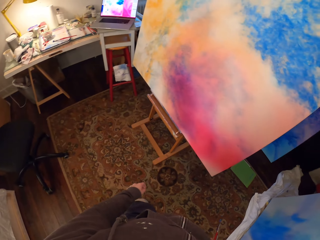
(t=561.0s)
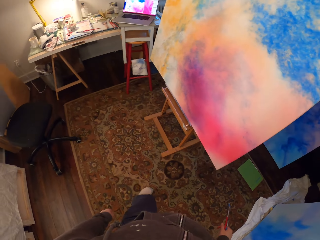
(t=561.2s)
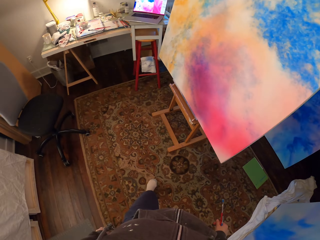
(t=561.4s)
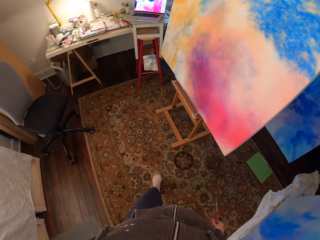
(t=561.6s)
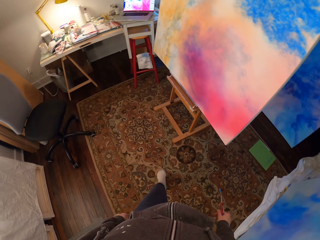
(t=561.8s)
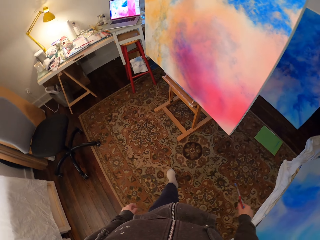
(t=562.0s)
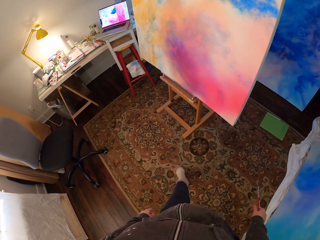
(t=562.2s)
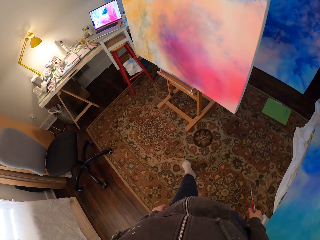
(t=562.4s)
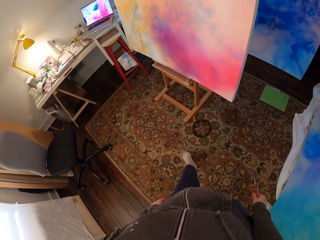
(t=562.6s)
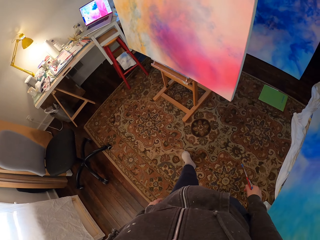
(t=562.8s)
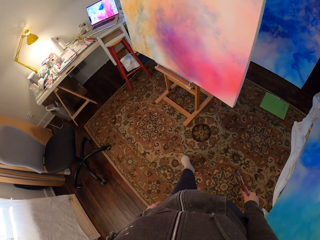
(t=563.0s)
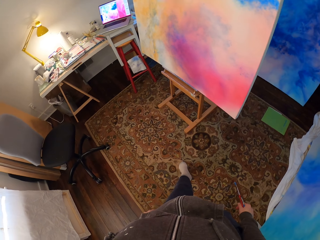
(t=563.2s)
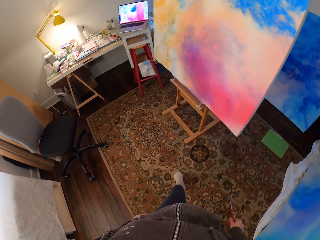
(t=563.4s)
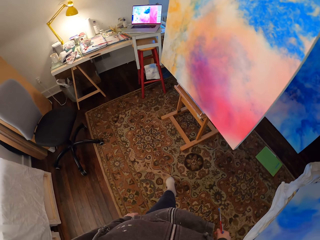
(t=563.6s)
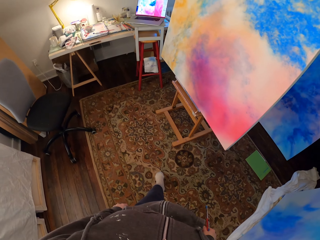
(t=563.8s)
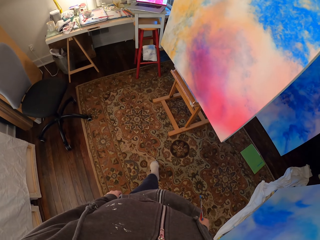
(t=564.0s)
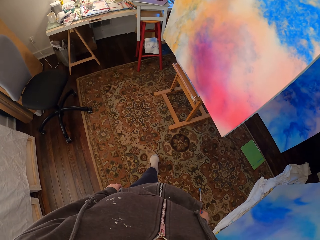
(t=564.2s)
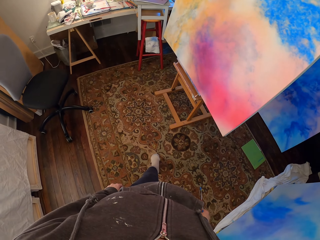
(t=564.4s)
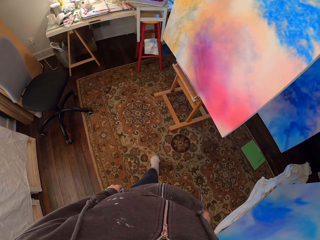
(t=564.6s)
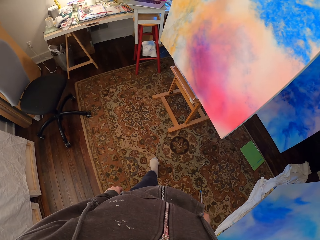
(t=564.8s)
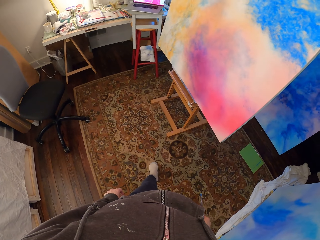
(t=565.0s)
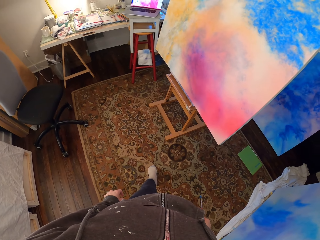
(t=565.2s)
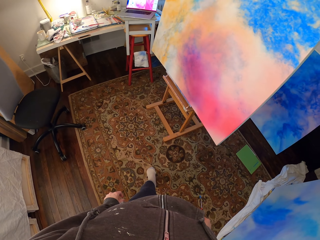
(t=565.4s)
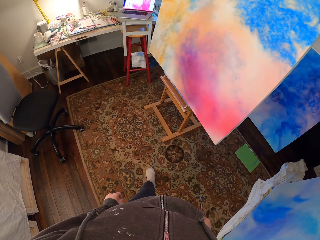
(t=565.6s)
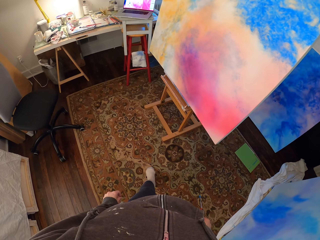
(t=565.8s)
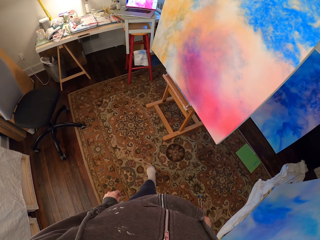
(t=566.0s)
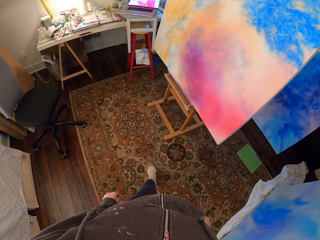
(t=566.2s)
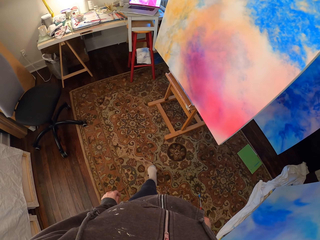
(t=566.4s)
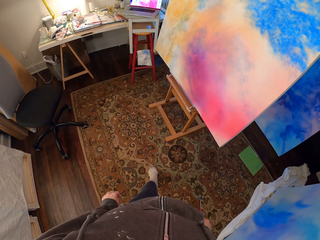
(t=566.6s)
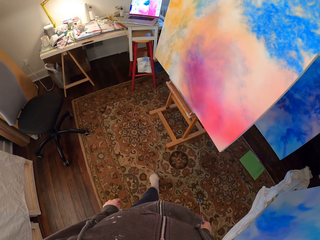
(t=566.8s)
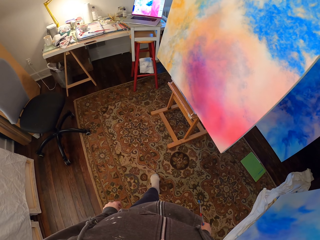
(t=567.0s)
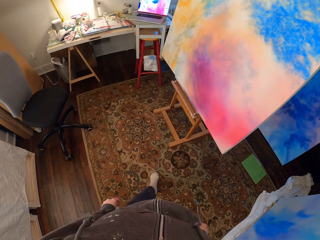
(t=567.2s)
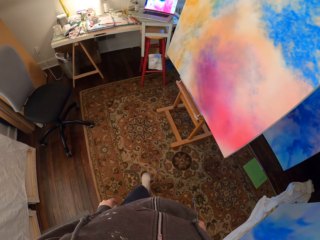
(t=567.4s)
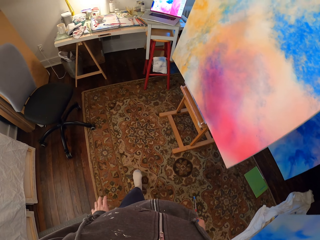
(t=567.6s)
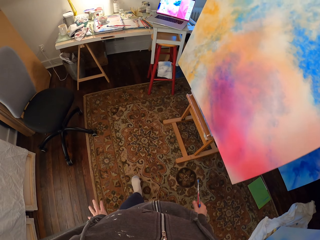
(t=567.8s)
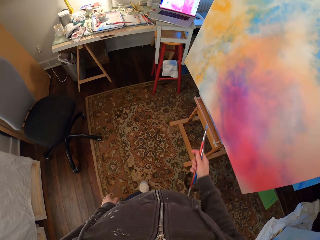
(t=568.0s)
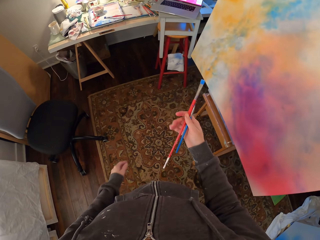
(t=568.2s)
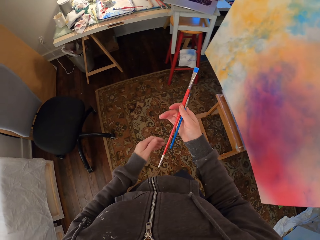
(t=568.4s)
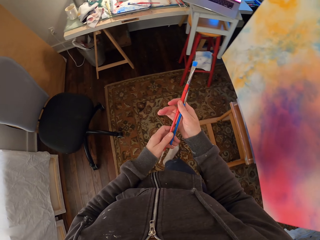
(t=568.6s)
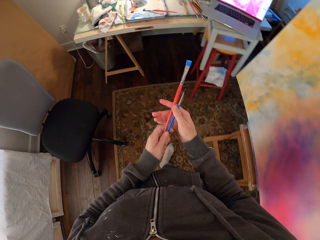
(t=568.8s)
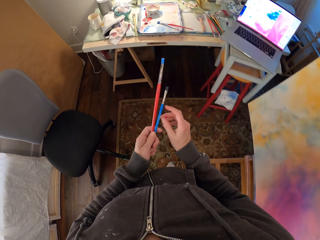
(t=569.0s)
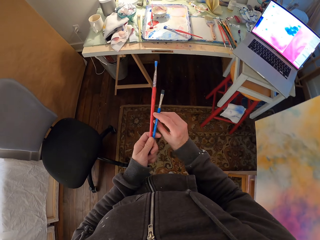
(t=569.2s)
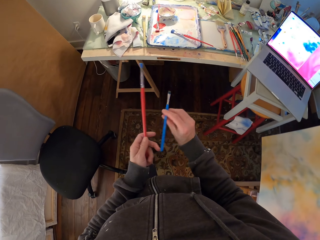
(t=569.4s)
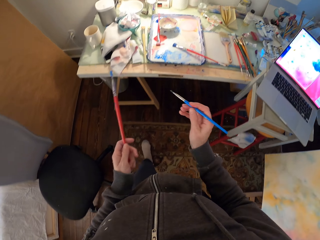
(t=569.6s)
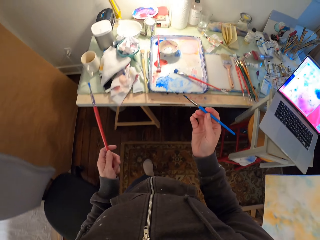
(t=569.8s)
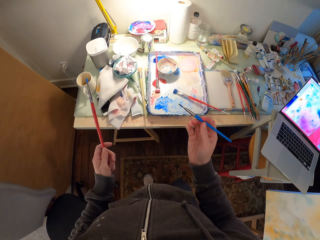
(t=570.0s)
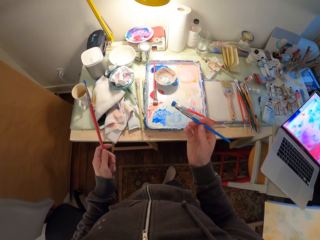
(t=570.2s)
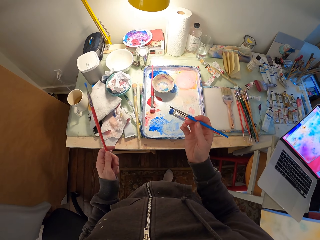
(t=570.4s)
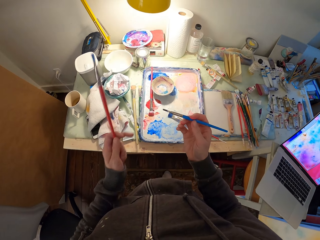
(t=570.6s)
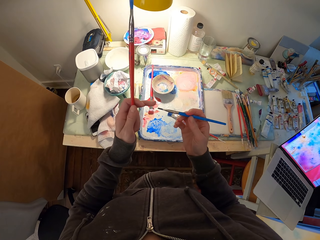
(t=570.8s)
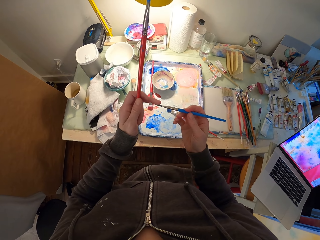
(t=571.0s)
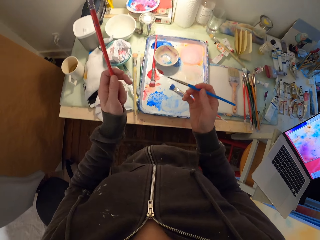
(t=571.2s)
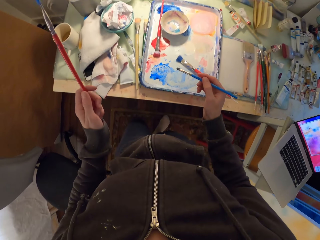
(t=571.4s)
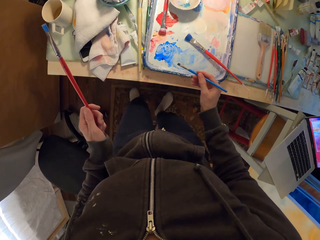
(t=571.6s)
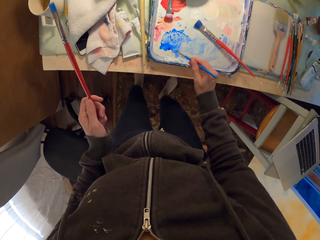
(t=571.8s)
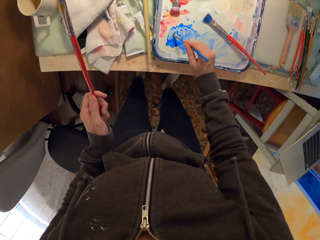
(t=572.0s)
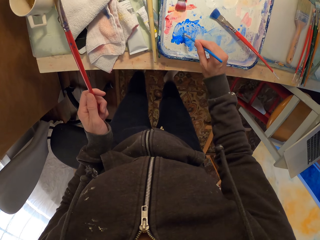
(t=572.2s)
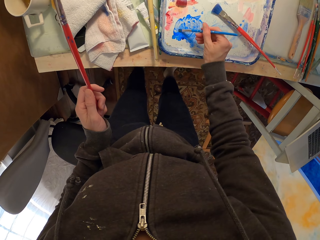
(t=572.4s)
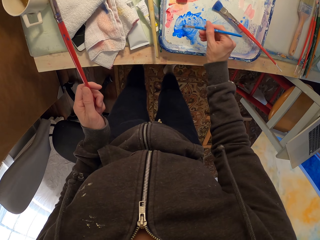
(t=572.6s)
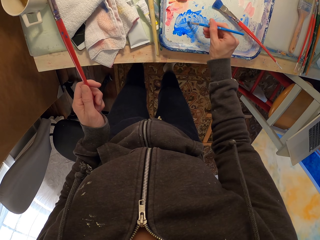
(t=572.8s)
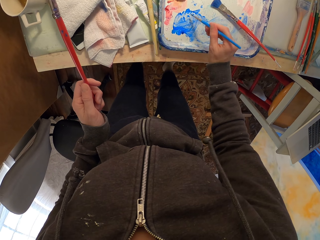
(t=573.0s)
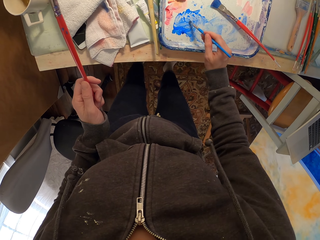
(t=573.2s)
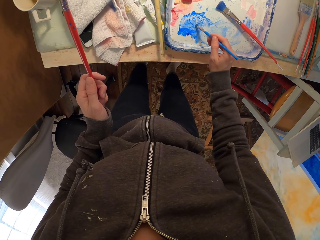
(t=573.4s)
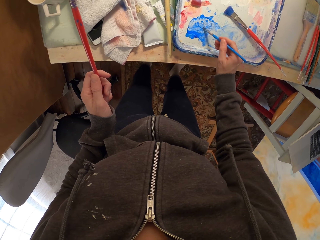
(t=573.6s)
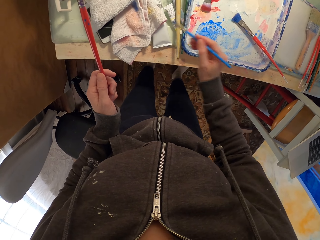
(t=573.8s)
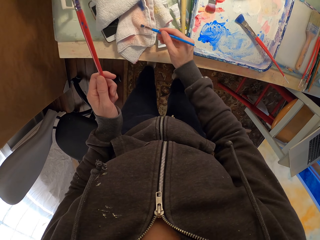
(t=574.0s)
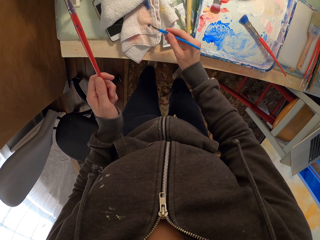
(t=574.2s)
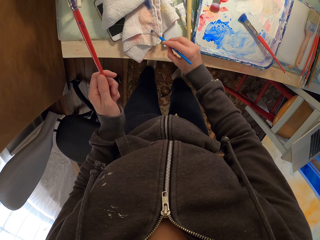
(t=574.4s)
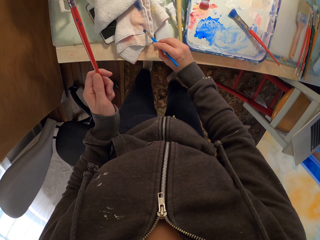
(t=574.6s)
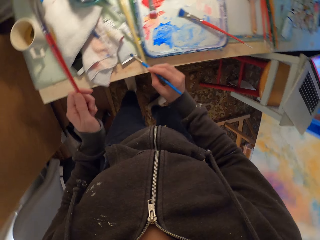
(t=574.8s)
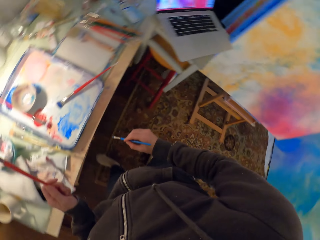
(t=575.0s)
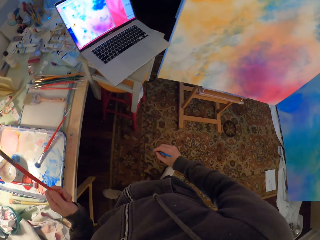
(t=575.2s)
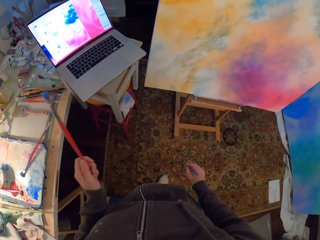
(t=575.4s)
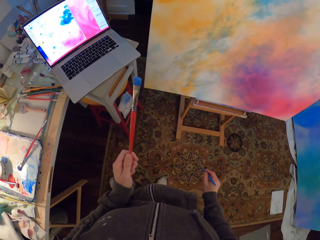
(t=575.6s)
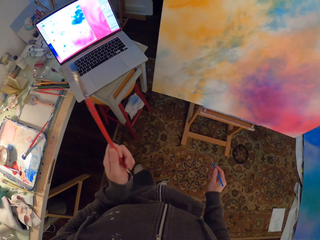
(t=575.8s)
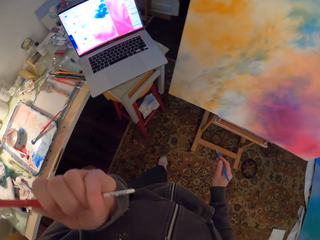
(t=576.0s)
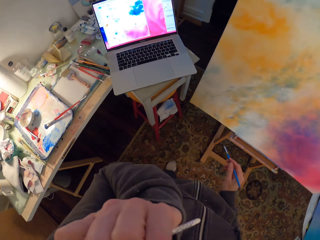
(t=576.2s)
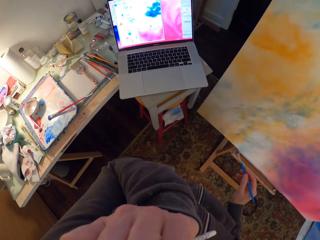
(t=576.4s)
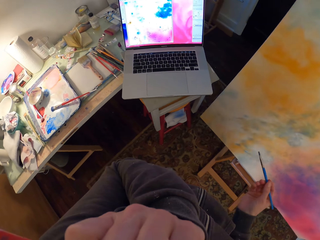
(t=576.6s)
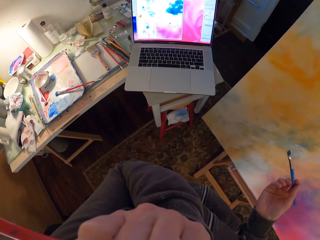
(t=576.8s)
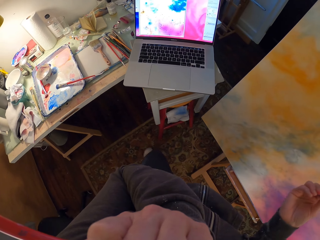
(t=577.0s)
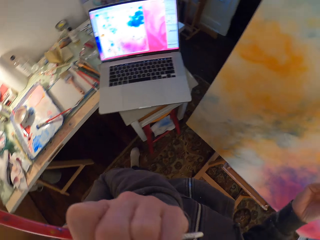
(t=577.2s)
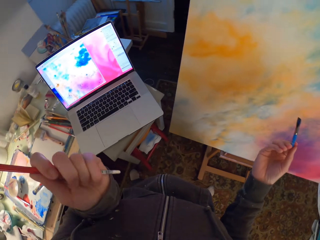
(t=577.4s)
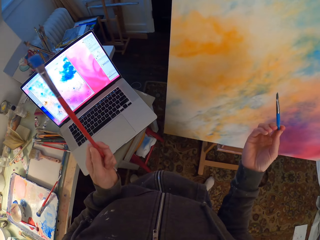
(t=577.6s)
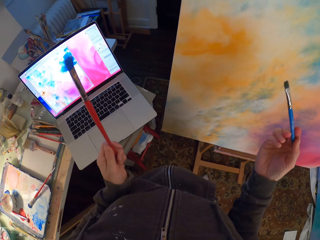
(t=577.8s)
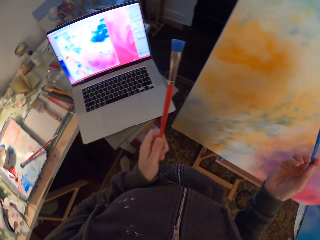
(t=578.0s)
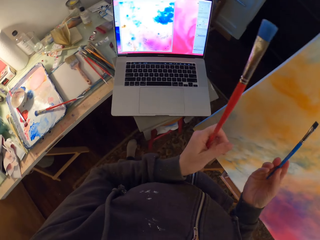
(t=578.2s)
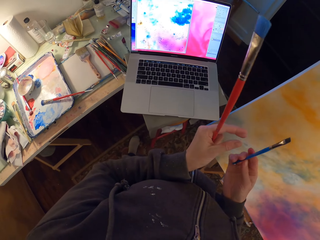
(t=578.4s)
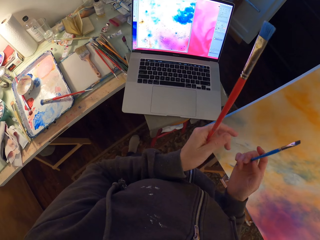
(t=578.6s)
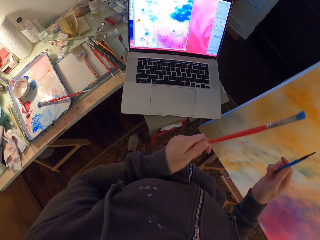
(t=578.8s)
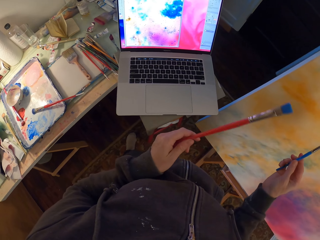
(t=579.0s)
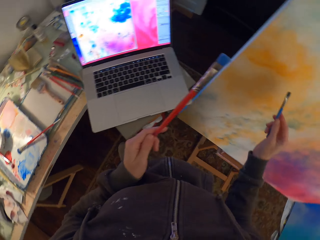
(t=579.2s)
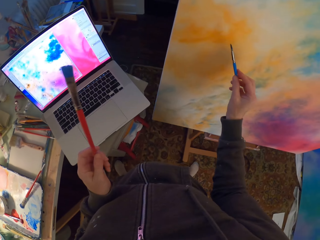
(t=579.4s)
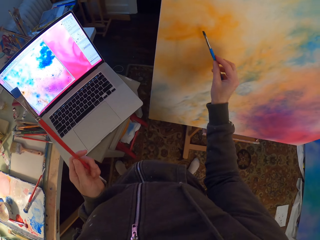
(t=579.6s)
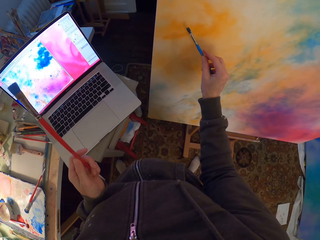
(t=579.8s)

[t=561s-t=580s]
The camera wearer looks around a room. They walk around the room. They scoop paint from a paint pallet. They dip a brush on the paint. They wipe the paint brush with a kitchen towel. They walk around the room. They look around the room.

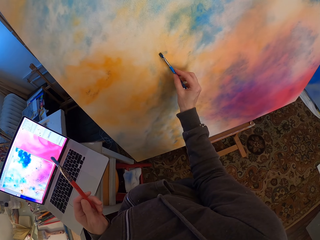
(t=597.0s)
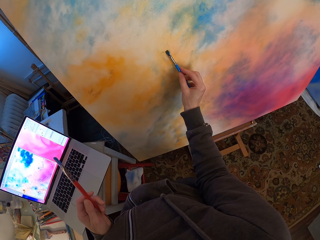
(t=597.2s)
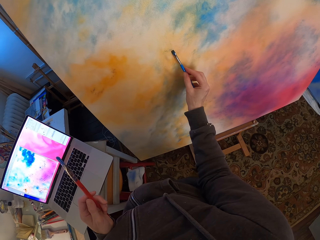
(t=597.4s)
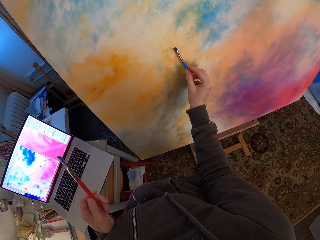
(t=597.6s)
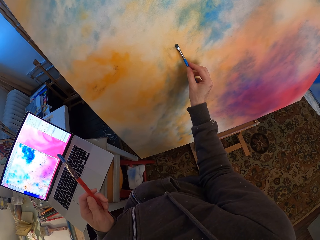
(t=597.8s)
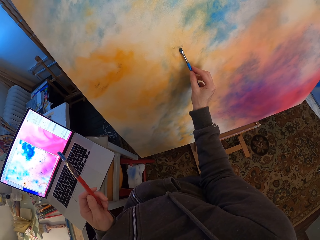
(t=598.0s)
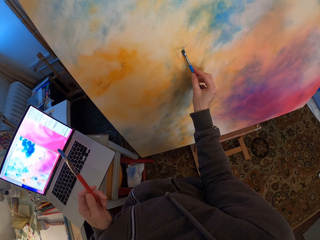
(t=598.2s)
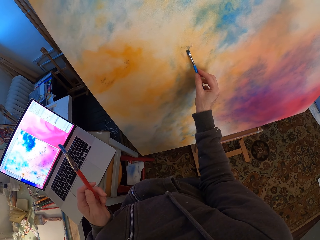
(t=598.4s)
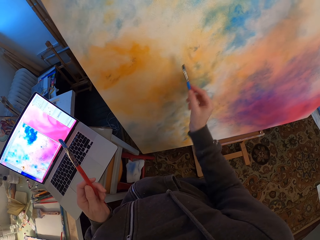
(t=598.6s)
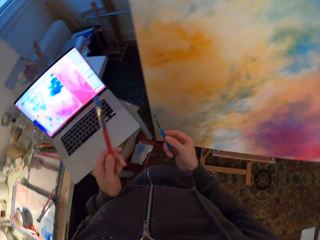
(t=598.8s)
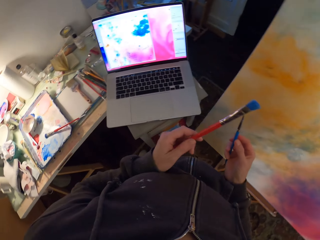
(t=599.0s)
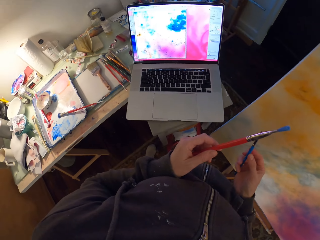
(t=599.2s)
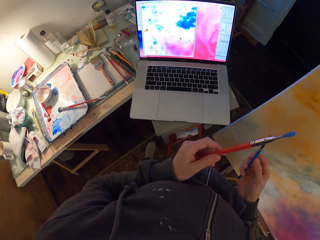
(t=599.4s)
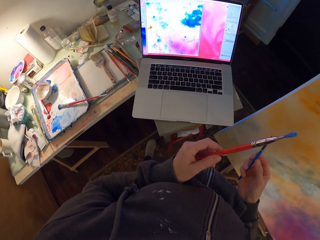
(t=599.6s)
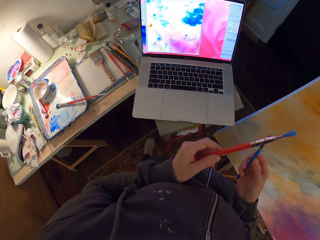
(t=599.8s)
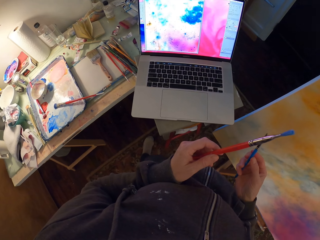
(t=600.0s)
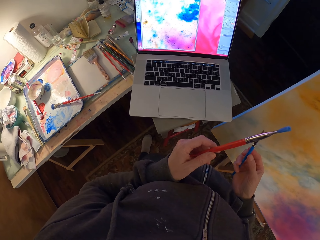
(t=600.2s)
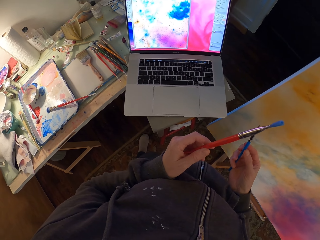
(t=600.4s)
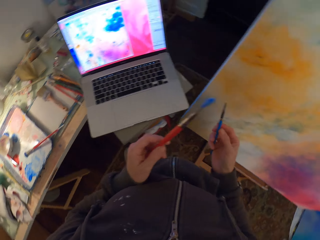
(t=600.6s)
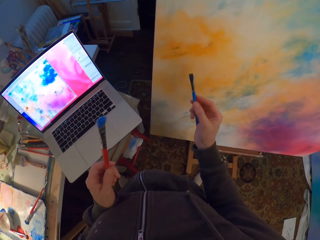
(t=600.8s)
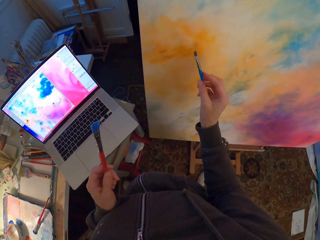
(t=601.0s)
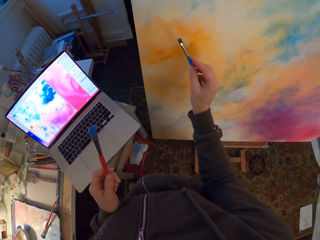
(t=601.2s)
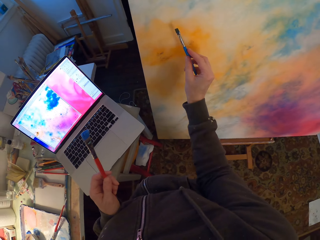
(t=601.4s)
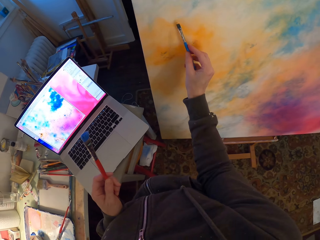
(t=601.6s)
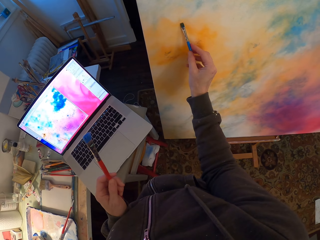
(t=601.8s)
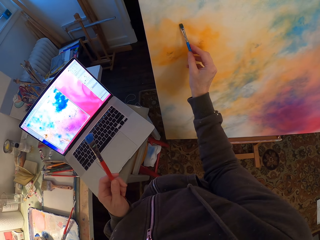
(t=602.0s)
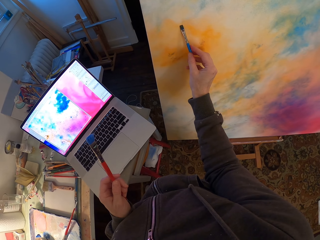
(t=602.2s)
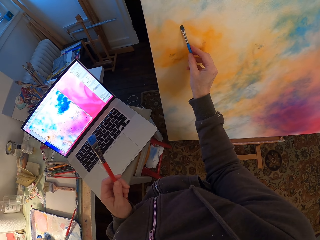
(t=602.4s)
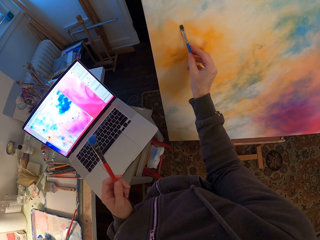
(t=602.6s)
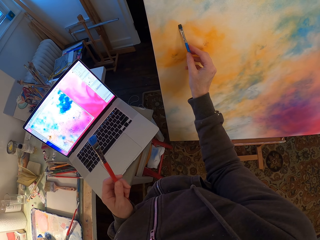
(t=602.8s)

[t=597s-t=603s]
The camera wearer looks at the paint. They look around a room. They paint a canvas with a paint brush.
